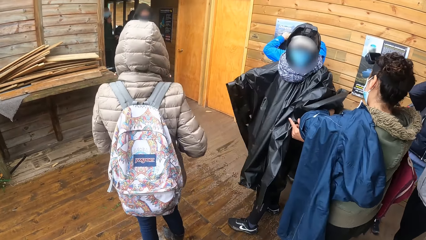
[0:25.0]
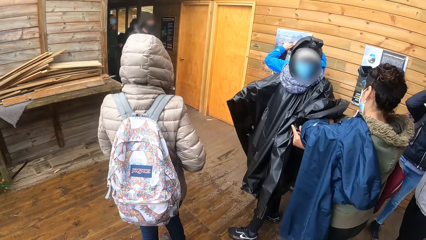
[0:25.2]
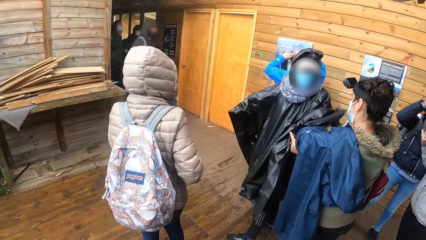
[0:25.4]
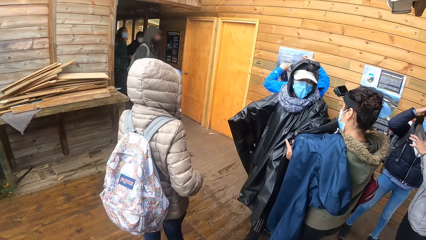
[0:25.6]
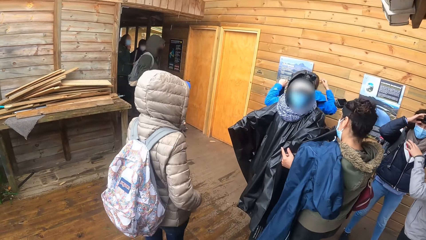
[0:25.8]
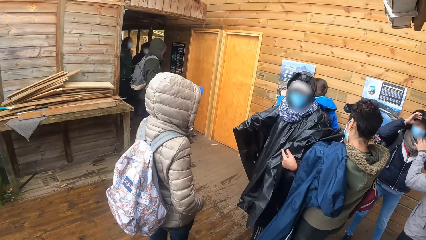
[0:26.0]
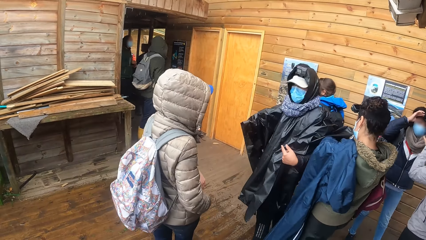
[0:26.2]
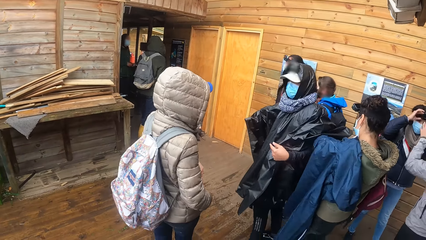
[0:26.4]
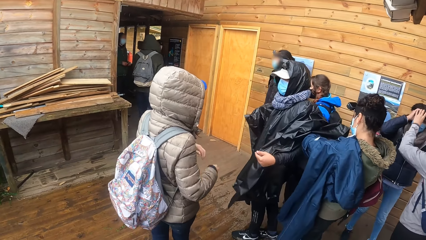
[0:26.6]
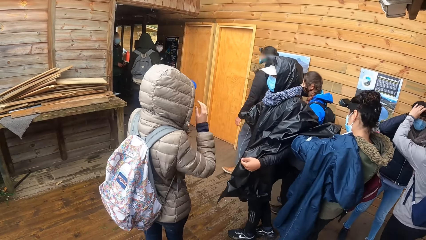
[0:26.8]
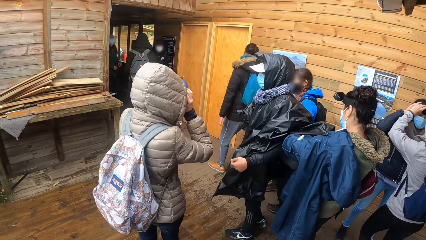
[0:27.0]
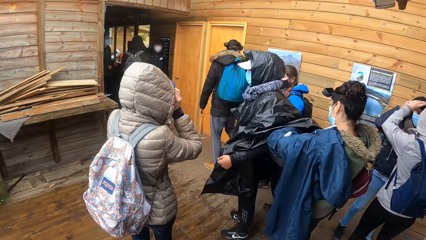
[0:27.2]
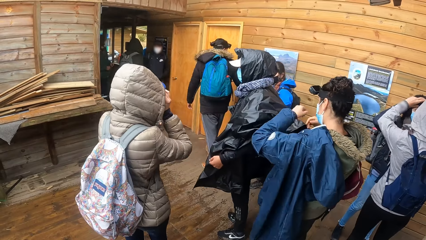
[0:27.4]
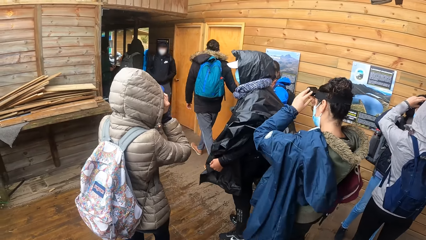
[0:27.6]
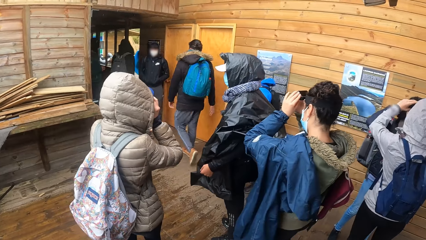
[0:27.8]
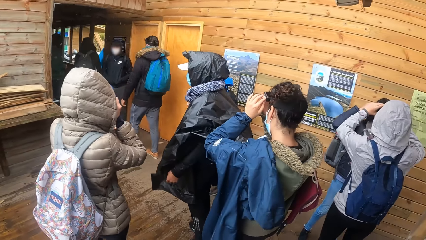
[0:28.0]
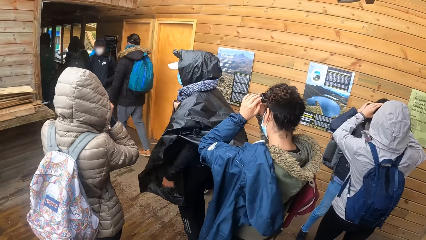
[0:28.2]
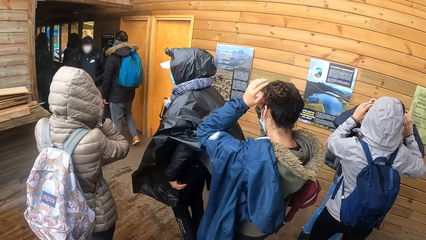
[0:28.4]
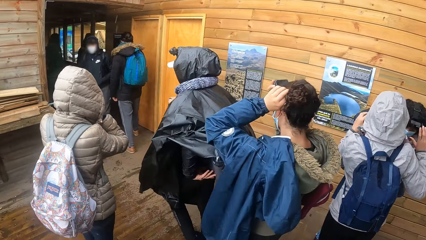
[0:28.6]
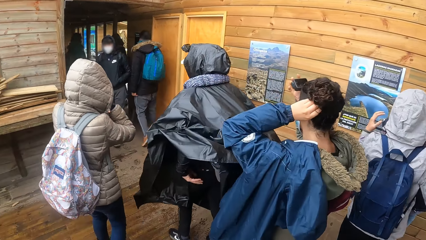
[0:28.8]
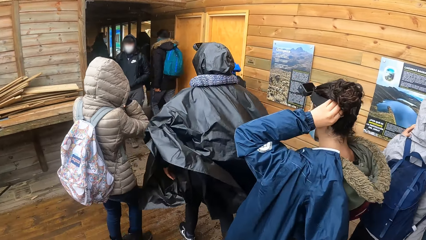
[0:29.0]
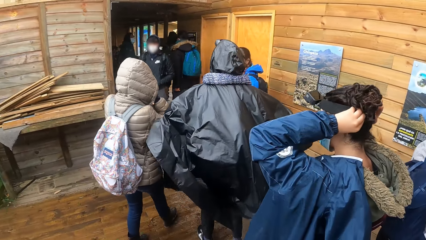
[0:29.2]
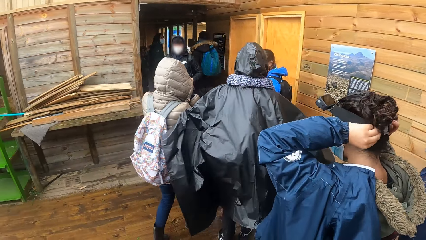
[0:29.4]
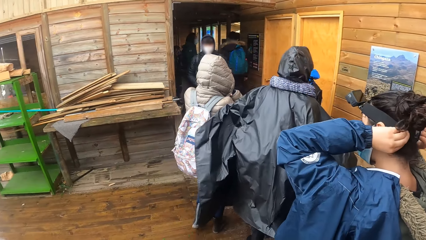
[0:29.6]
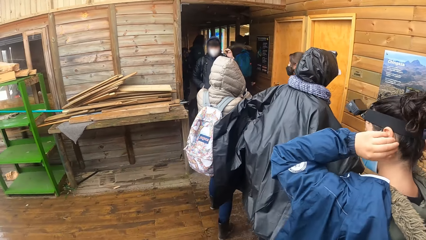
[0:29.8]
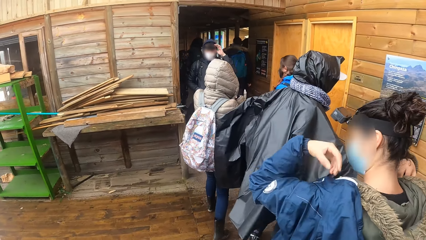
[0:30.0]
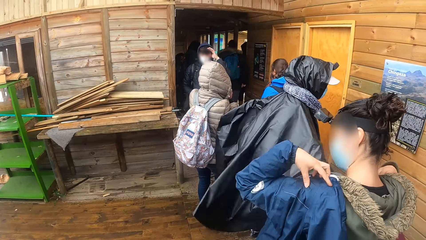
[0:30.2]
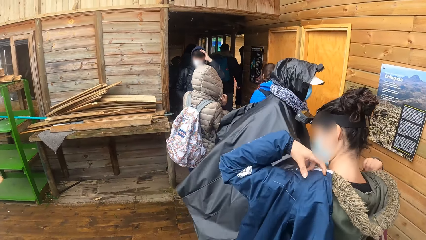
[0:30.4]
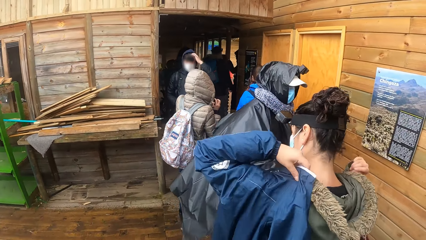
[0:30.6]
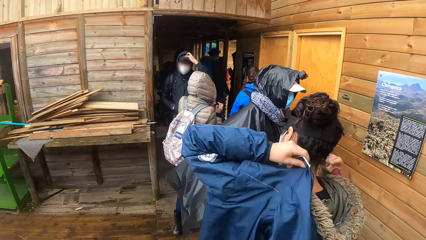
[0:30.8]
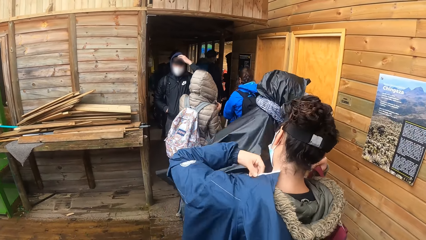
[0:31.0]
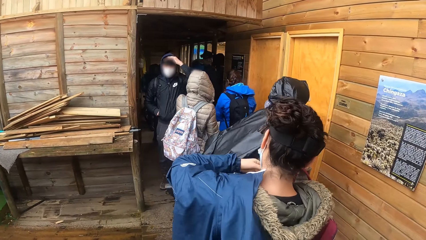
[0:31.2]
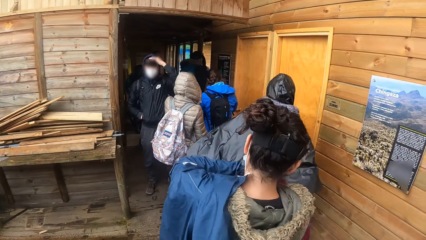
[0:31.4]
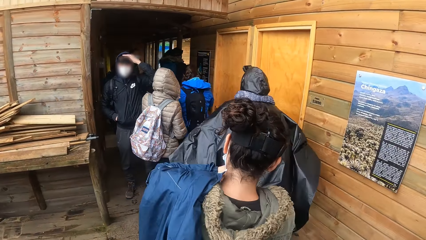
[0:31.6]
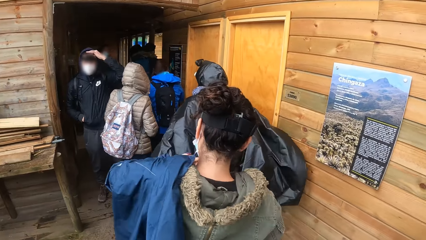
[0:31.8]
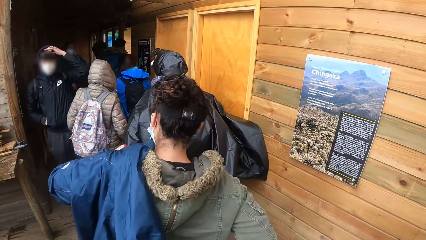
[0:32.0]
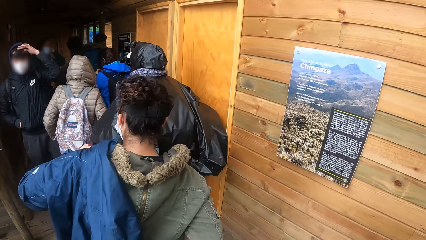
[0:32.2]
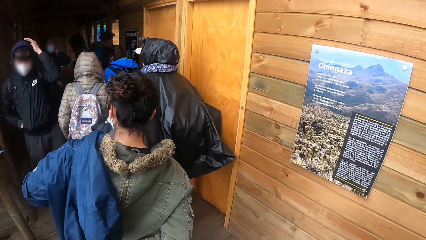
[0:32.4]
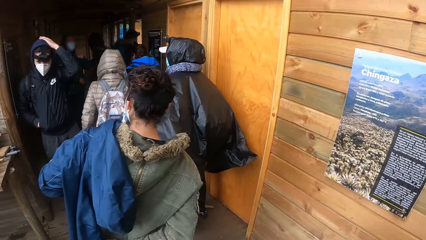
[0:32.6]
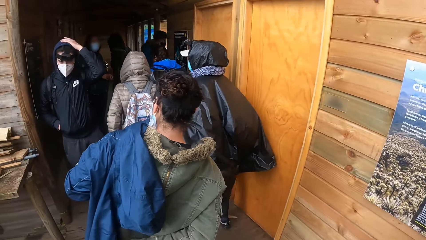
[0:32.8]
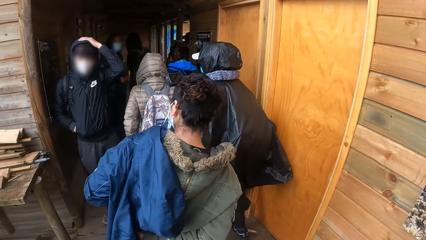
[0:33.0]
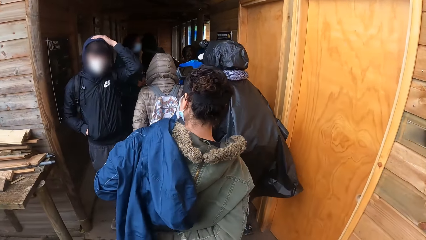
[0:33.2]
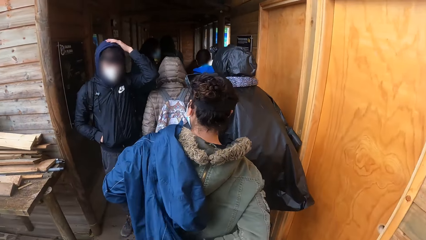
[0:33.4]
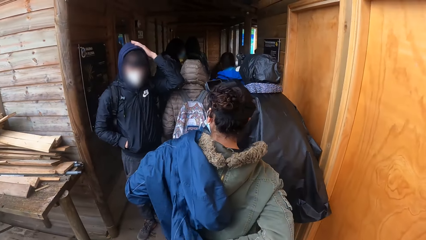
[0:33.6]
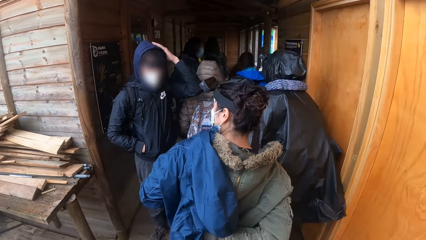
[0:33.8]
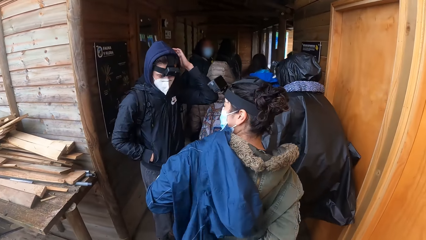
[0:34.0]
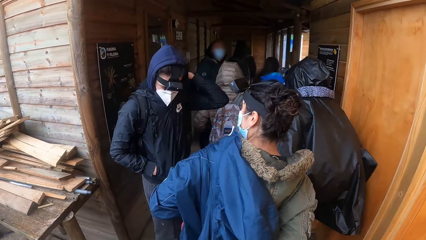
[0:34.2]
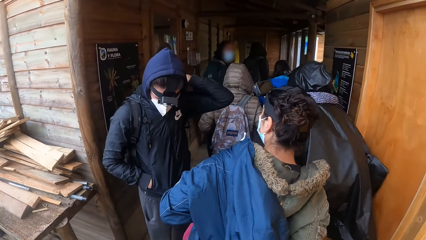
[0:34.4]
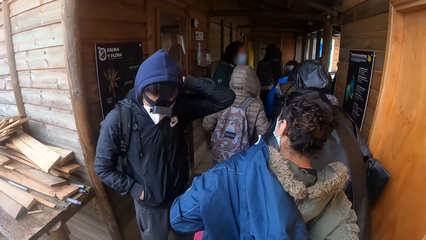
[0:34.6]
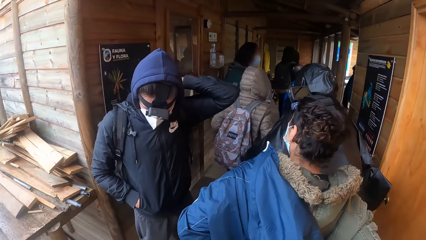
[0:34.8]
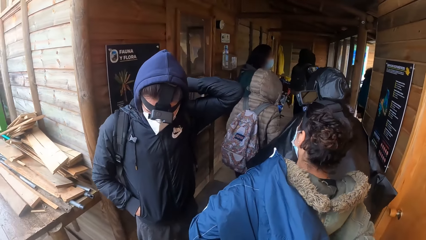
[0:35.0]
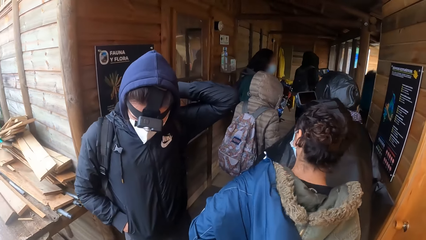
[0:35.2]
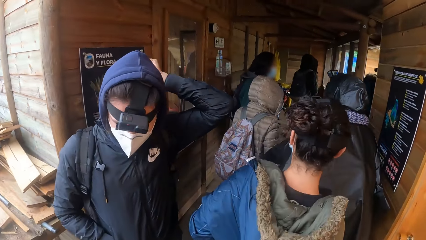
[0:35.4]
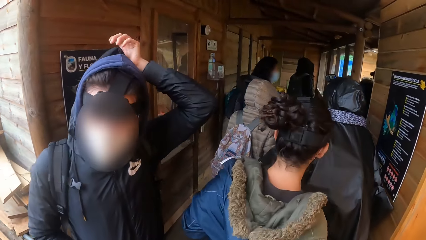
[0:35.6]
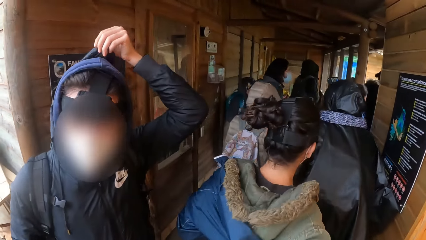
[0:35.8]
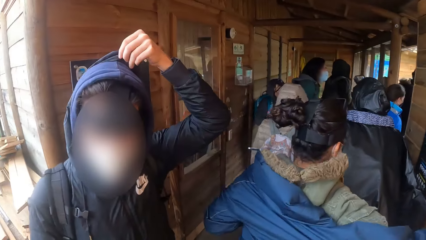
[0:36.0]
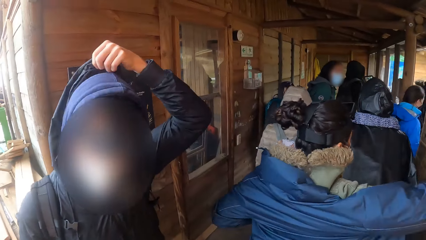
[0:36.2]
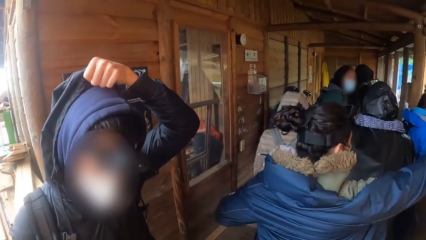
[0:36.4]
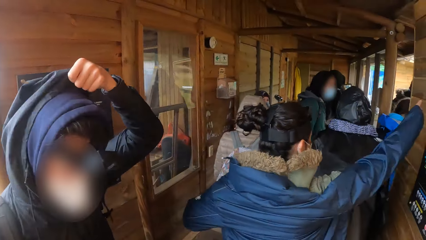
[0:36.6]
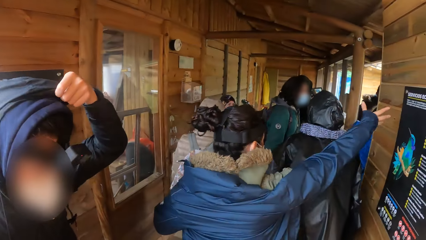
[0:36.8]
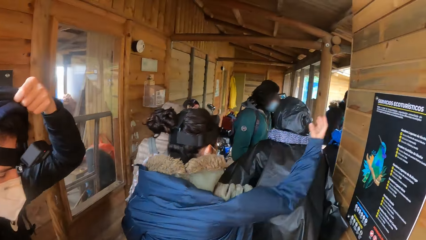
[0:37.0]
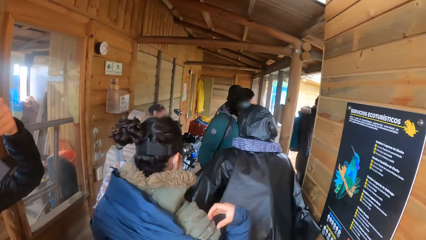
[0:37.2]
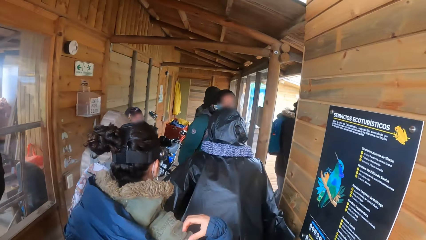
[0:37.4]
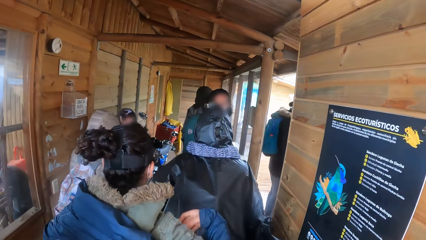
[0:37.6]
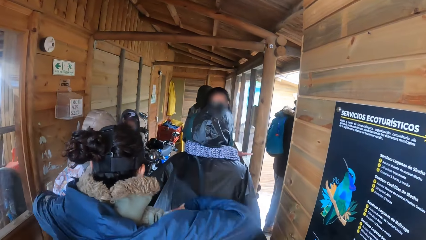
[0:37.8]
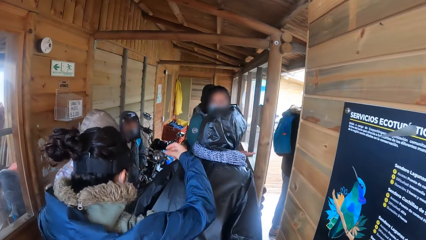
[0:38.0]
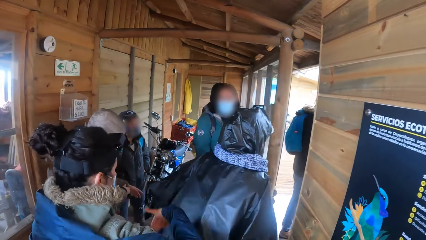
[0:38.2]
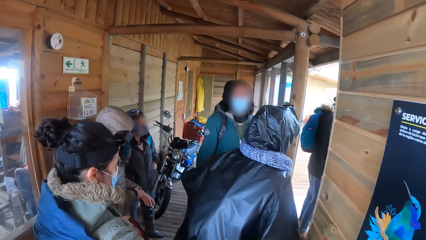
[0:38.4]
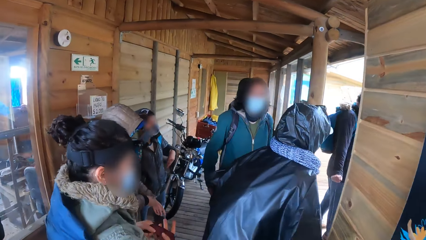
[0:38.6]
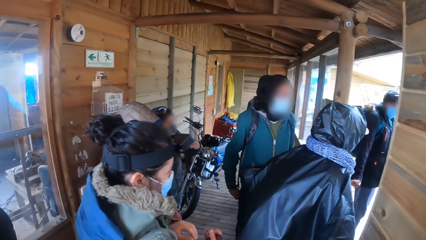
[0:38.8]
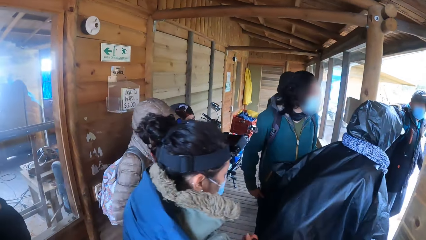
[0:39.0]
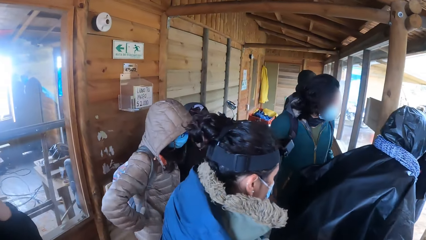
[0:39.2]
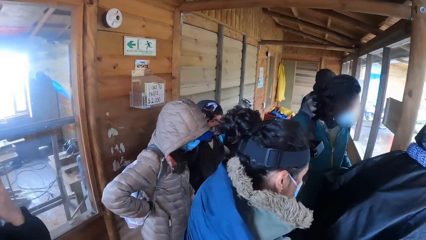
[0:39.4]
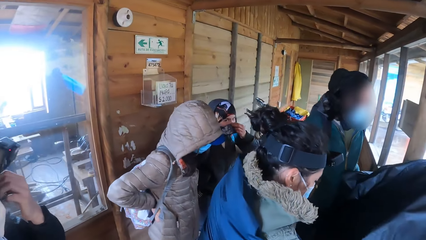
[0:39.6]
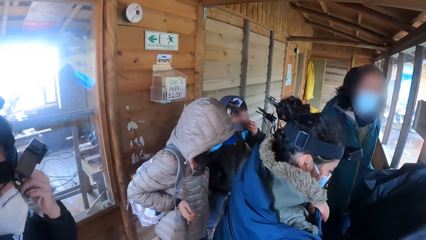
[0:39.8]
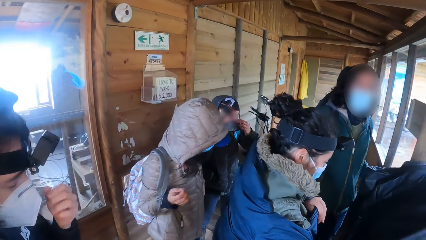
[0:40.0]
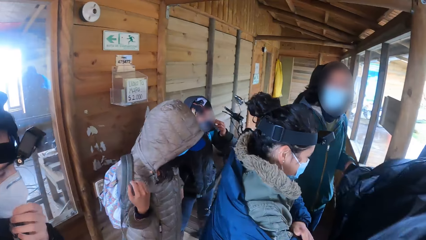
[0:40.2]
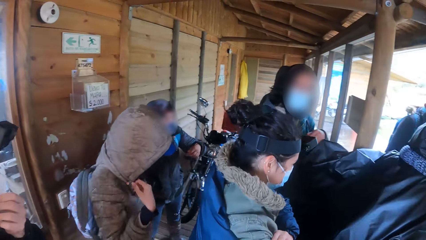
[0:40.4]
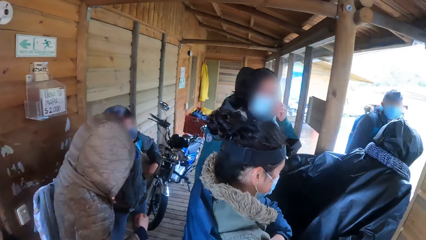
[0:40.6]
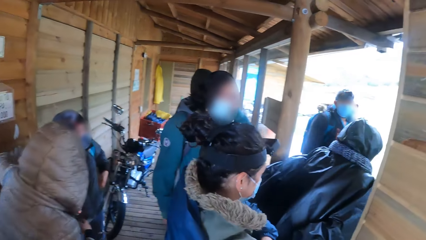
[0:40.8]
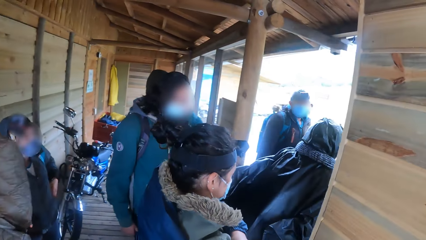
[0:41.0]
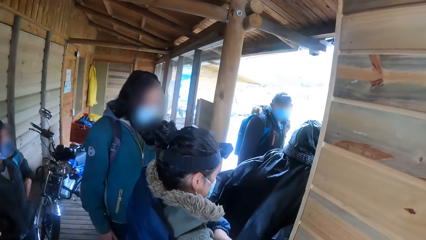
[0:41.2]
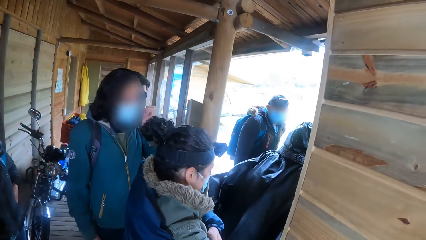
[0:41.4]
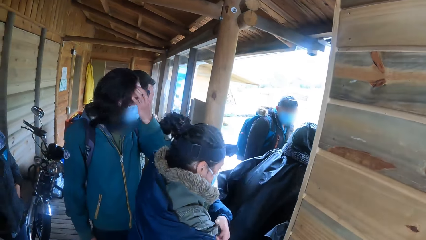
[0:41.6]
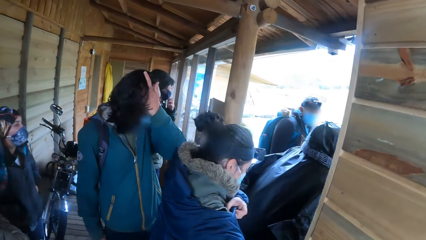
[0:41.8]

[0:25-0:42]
The woman raises her hands towards her face. A man adjusts a camera on his head with his left hand. The woman walks into the building. The man pulls a hoodie from his jacket with his left hand. The man covers his head with the hoodie in his left hand. The woman takes off her backpack with her right hand.
